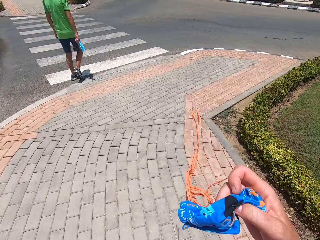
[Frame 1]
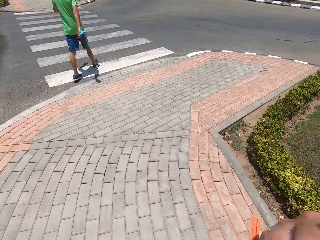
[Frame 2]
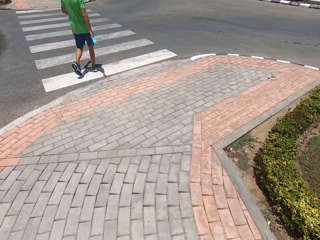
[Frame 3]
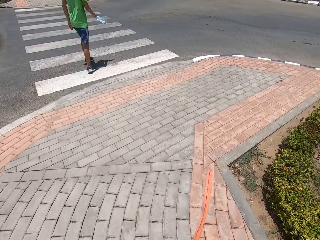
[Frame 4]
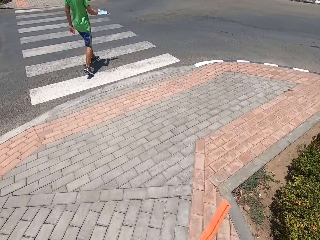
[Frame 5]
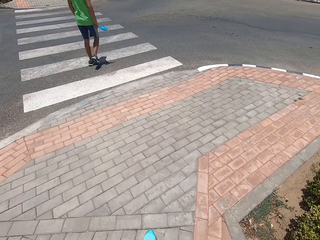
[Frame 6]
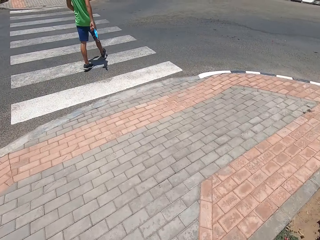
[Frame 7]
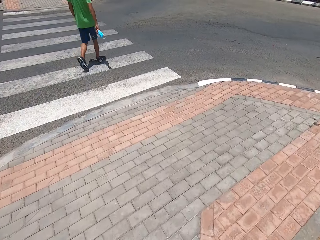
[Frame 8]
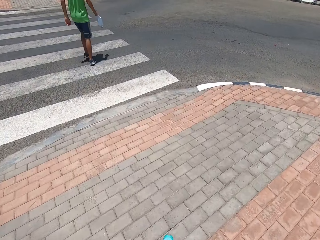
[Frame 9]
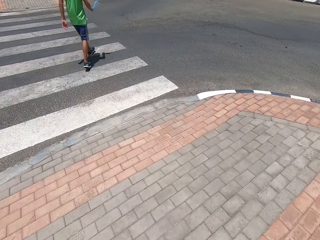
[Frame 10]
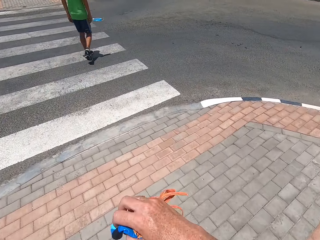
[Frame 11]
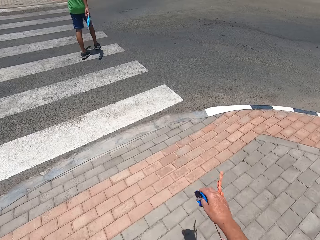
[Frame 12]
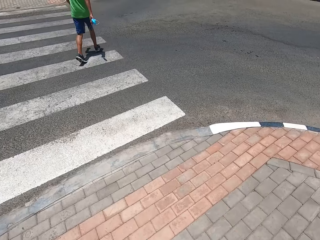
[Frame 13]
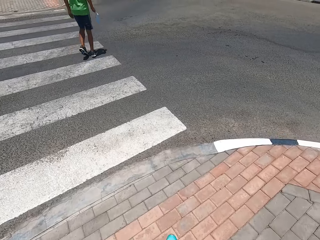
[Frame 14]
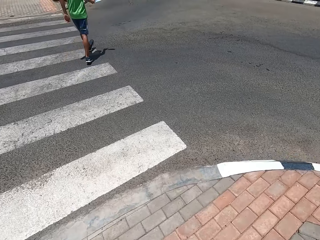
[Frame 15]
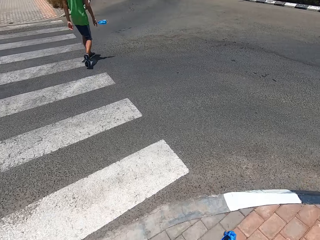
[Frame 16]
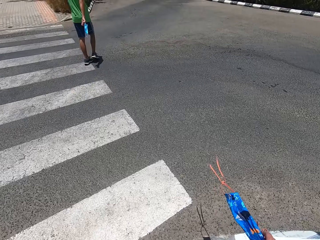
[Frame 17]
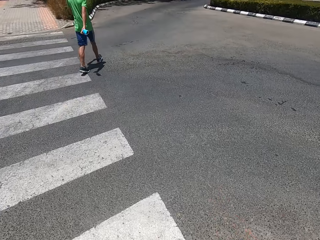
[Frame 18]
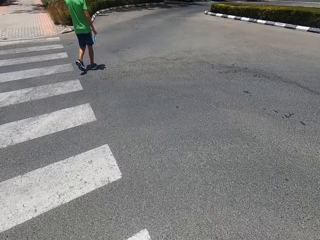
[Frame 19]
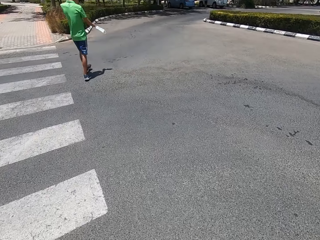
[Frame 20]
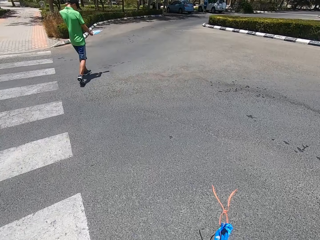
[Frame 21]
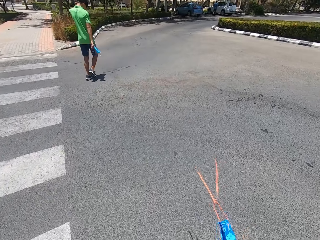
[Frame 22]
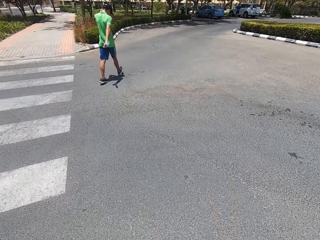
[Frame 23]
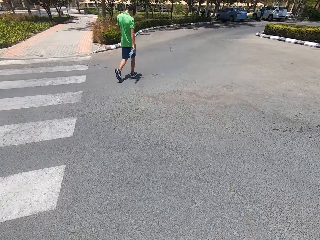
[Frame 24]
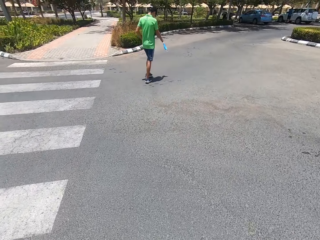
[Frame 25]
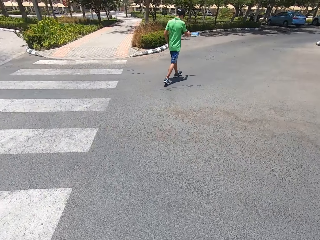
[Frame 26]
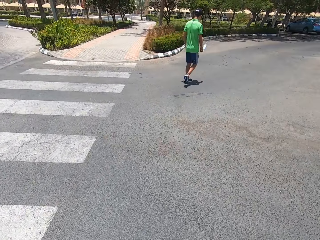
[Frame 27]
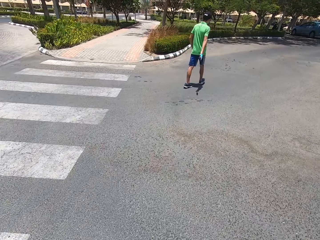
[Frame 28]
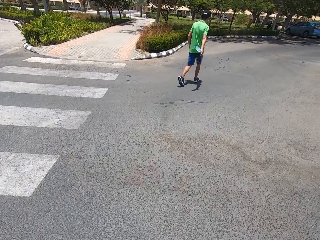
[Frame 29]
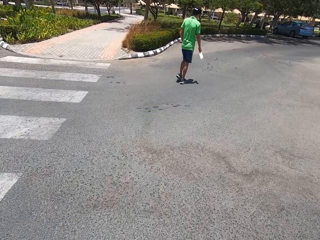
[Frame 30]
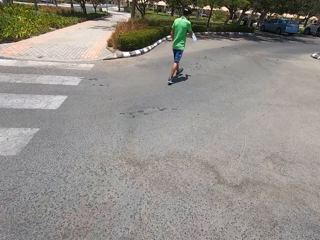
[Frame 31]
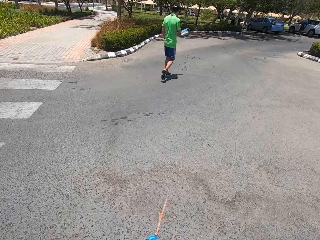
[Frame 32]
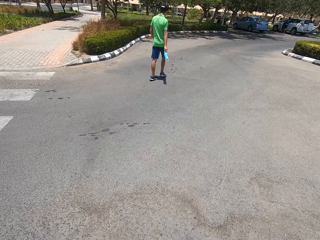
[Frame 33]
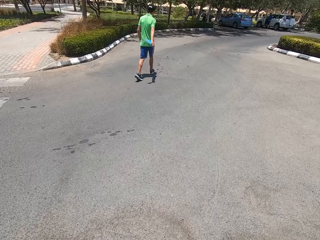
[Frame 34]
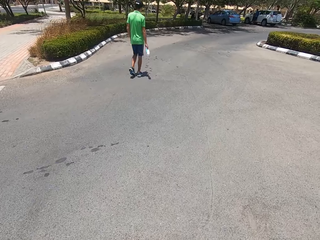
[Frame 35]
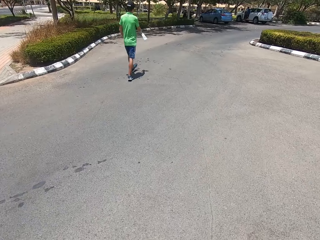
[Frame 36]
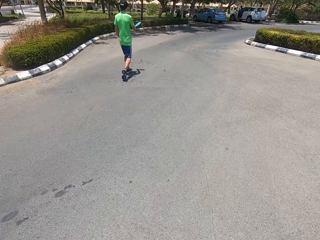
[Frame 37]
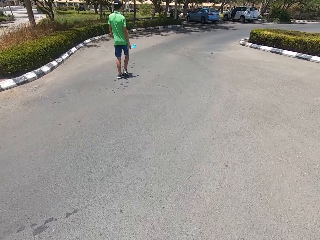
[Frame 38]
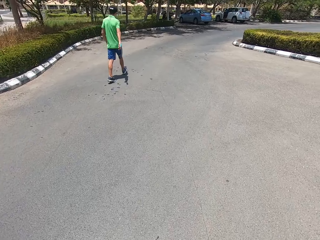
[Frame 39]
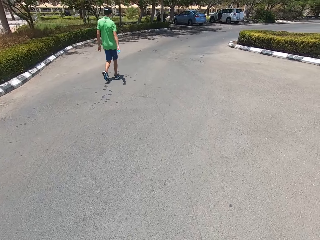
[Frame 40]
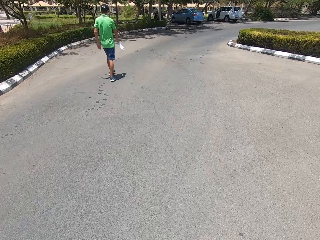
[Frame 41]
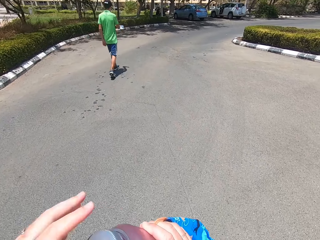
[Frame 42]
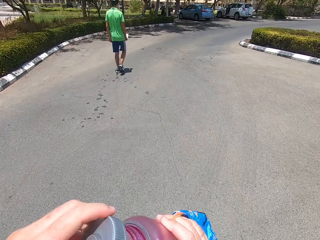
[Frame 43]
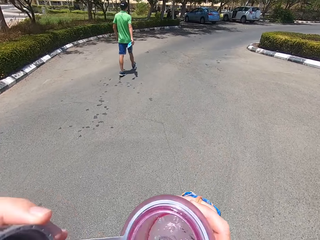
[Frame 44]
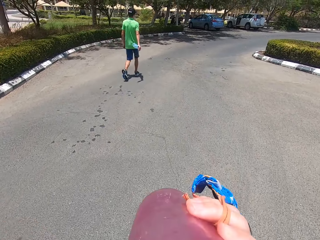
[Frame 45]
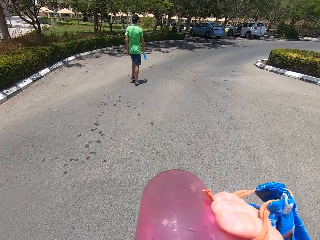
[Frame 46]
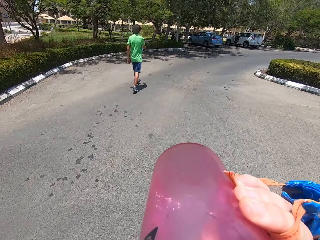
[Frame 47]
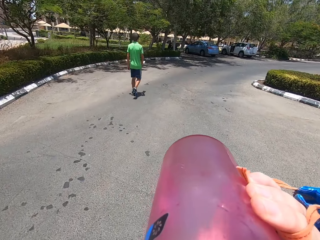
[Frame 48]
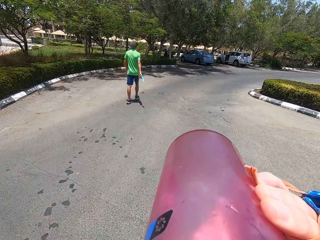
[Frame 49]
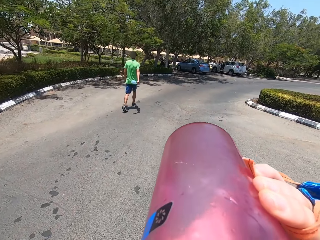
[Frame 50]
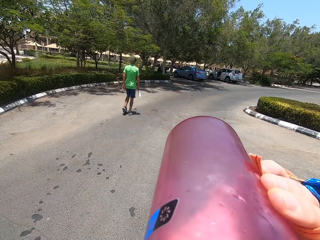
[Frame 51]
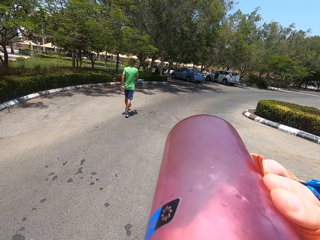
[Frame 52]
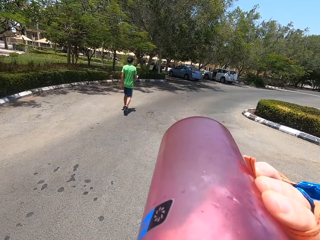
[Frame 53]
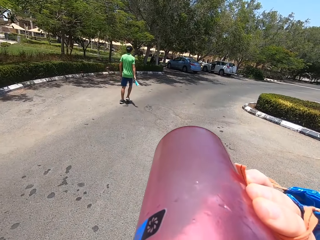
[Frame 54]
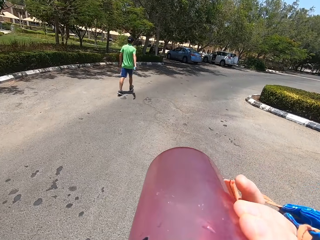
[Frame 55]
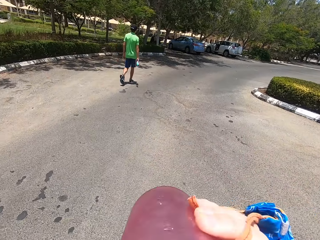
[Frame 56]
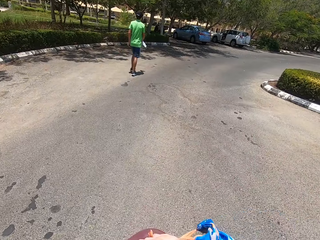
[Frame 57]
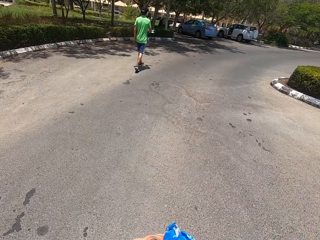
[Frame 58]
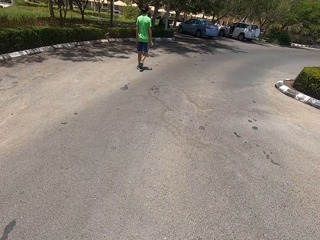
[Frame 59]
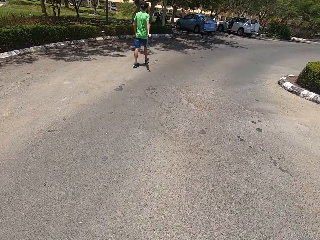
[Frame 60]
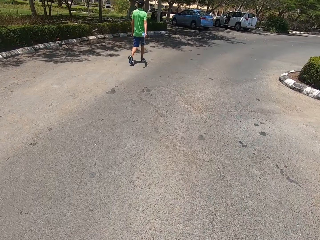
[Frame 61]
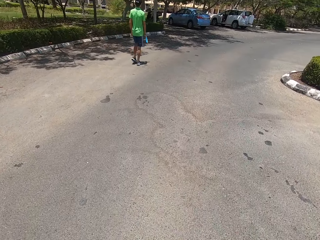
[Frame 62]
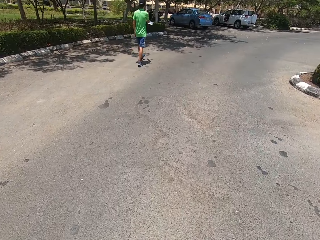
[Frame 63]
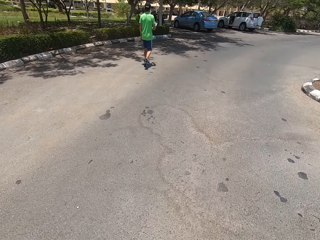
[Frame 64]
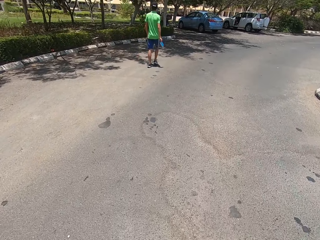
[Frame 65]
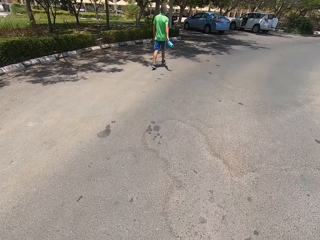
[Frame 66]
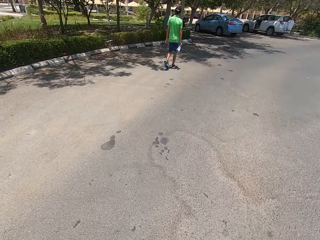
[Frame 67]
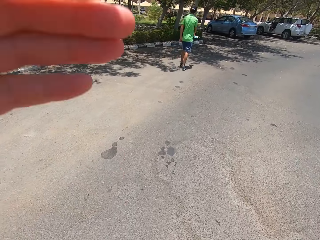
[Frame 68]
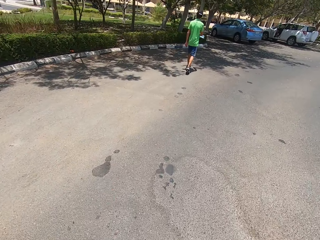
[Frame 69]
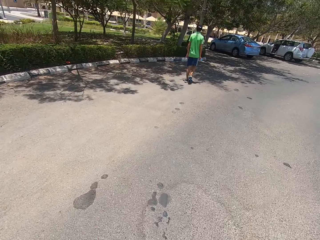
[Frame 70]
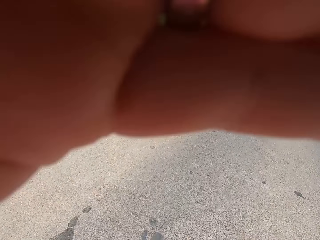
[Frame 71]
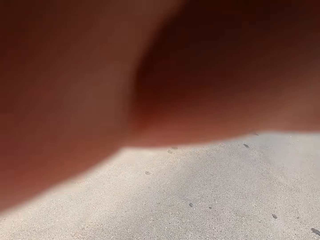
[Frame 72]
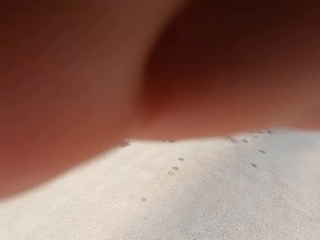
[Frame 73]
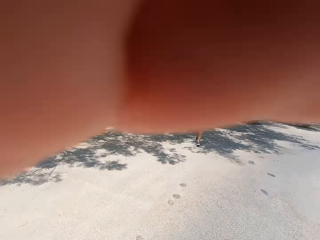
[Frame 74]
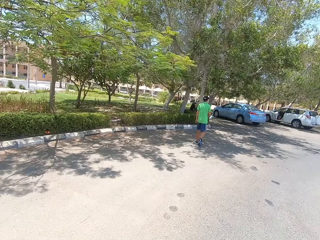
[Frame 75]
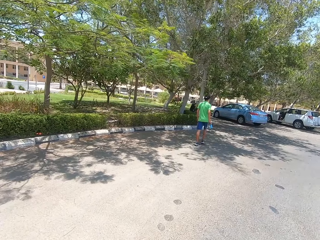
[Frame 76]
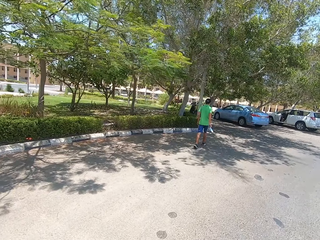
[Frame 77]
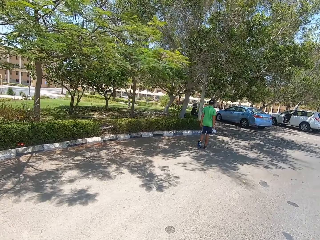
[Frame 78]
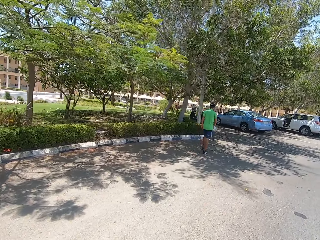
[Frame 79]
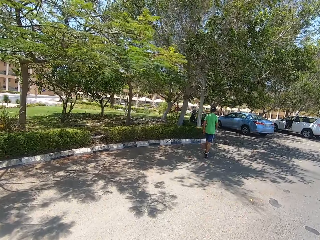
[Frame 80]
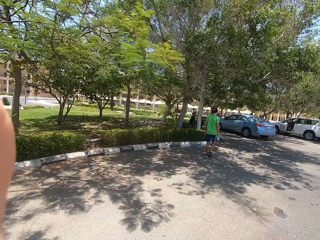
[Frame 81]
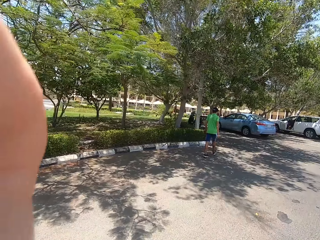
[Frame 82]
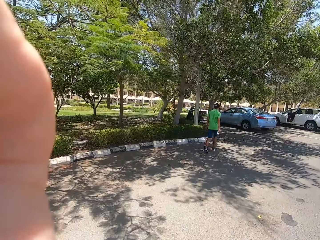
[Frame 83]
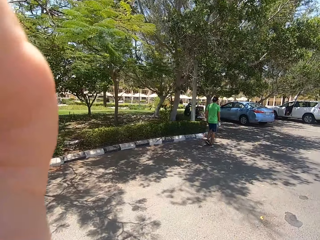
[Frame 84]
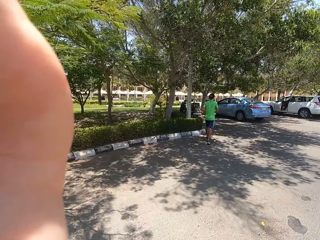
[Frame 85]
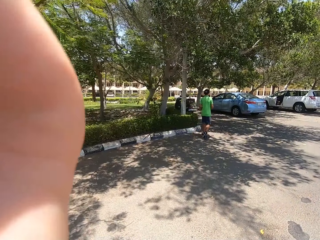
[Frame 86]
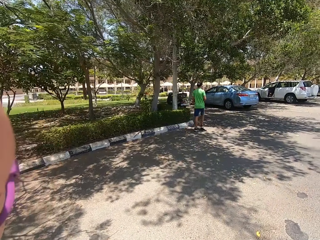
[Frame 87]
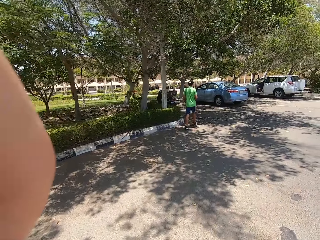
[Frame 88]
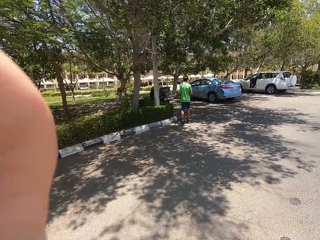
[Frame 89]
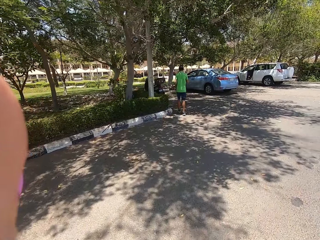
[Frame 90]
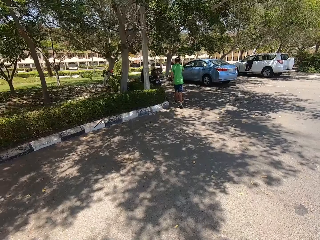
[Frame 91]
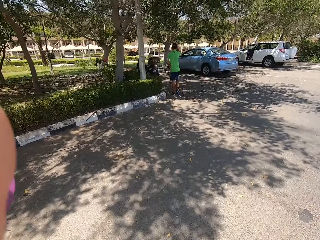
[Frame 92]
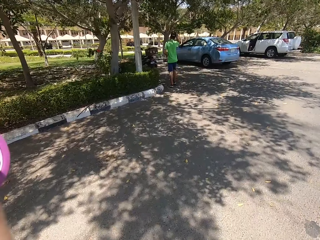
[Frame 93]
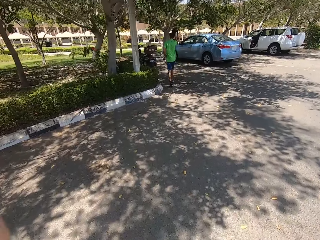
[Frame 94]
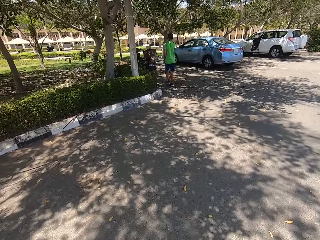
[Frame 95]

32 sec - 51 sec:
The camera wearer sips water from the bottle. They touch the camera.

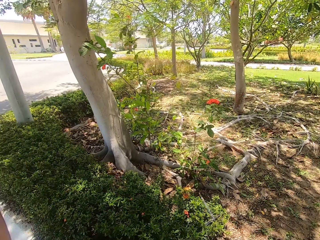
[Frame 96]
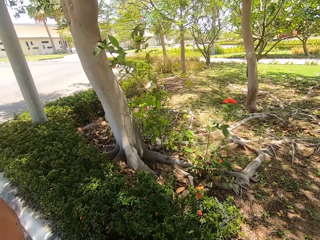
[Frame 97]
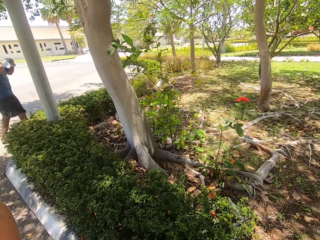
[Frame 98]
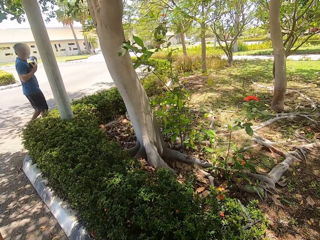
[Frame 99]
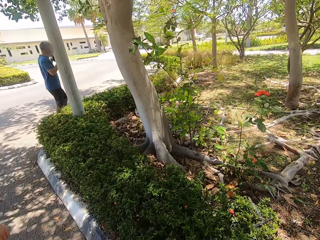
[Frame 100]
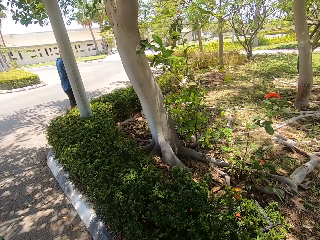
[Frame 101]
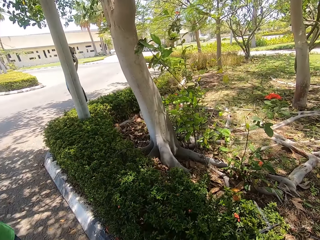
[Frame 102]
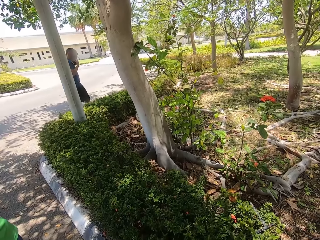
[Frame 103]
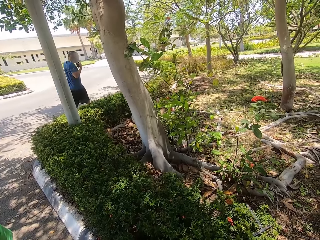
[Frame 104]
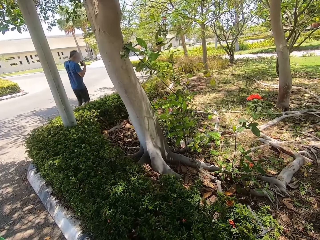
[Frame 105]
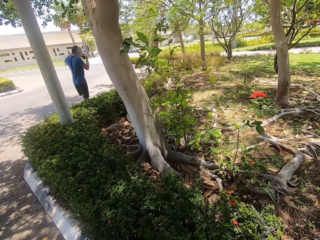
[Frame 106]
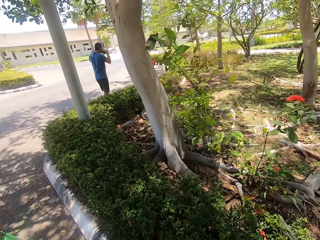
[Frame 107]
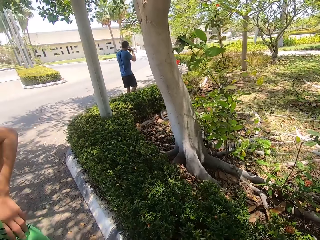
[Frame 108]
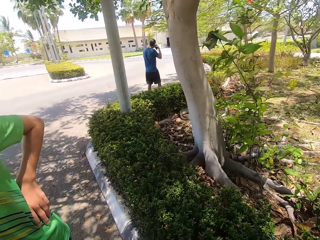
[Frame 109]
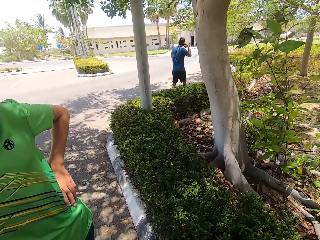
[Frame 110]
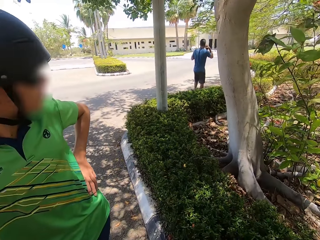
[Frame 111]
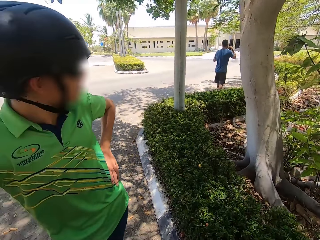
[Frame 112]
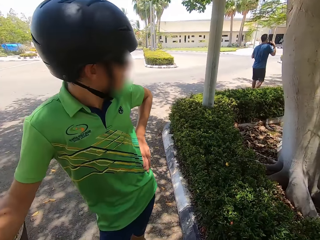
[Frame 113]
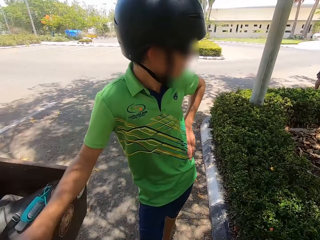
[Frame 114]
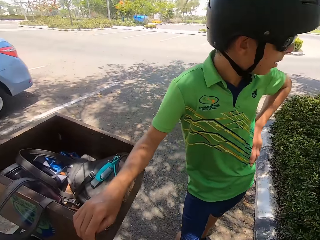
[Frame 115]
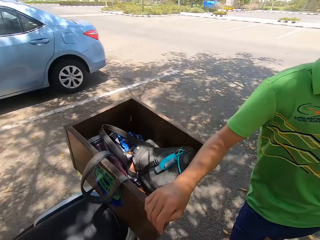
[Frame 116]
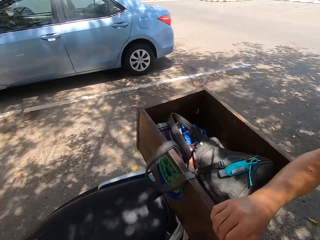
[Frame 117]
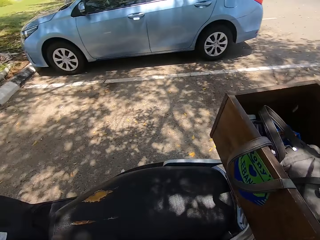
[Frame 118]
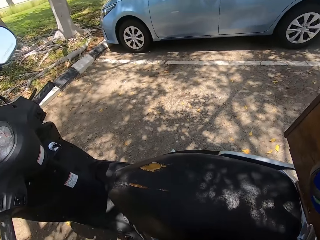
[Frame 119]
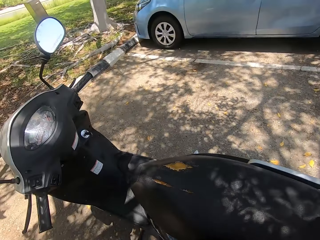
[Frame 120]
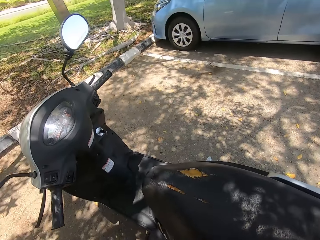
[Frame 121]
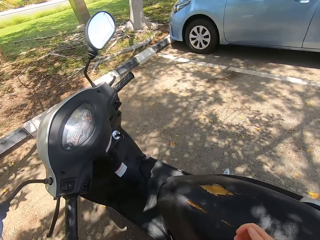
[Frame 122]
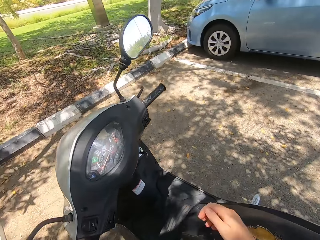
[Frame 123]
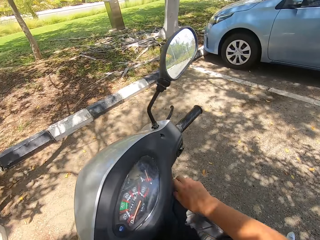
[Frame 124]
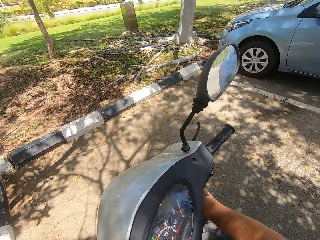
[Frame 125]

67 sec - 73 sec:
The camera wearer puts on the helmet.
